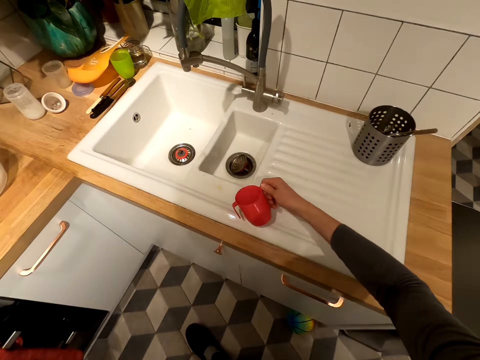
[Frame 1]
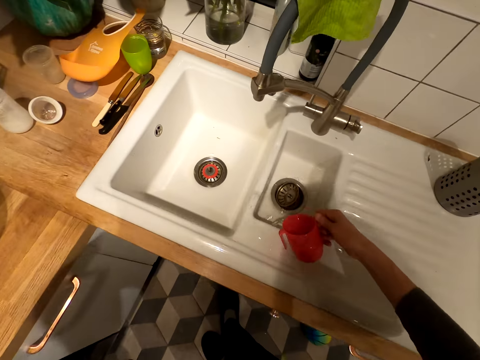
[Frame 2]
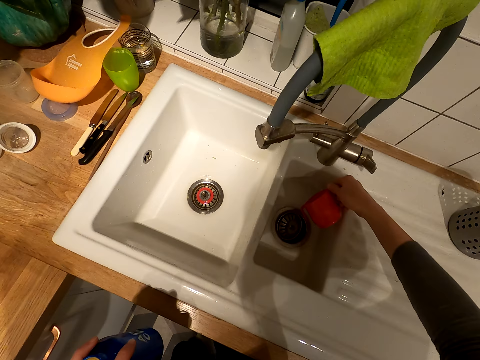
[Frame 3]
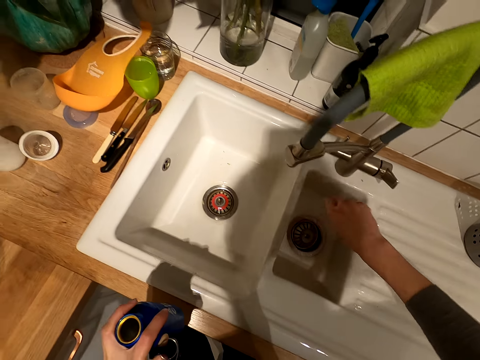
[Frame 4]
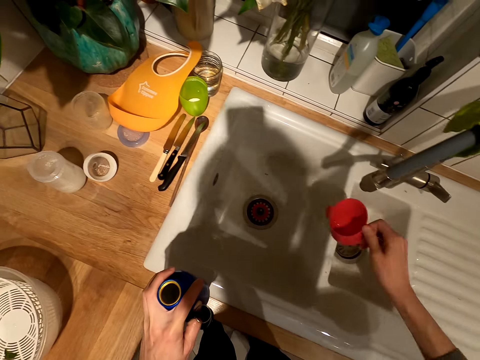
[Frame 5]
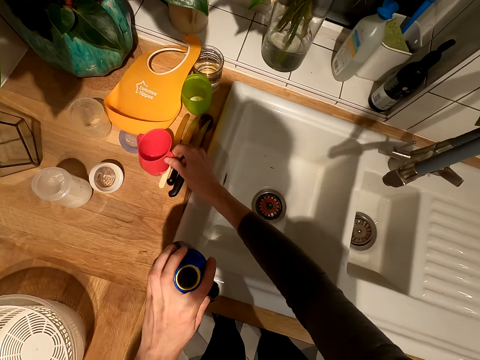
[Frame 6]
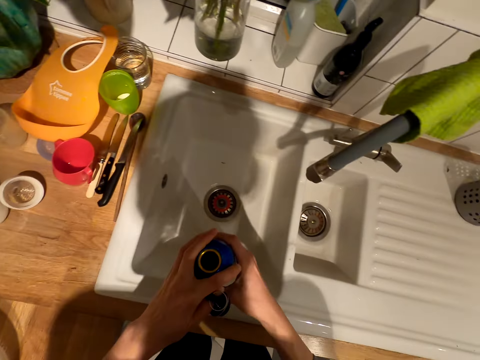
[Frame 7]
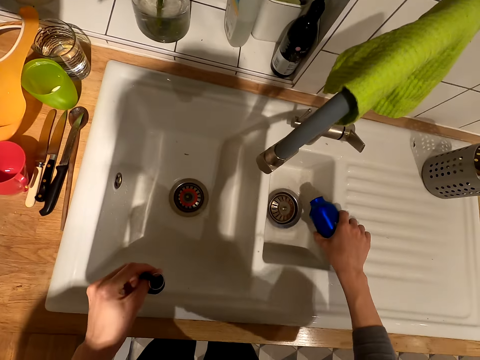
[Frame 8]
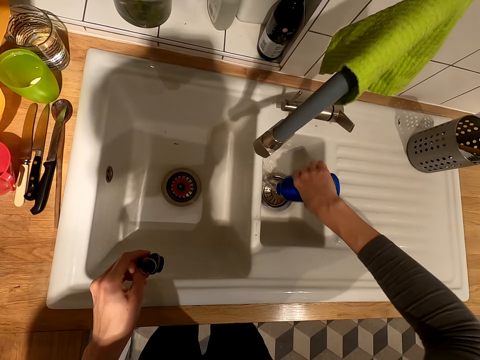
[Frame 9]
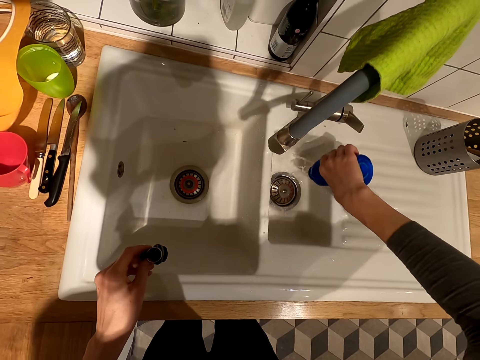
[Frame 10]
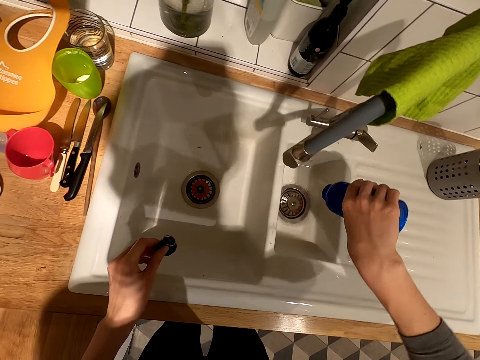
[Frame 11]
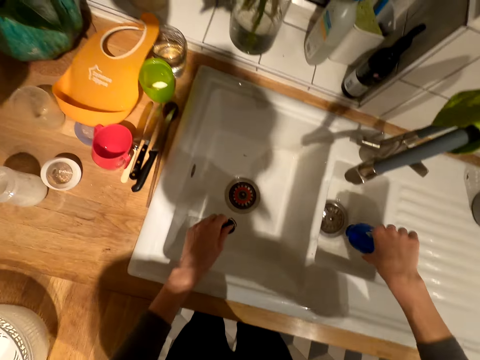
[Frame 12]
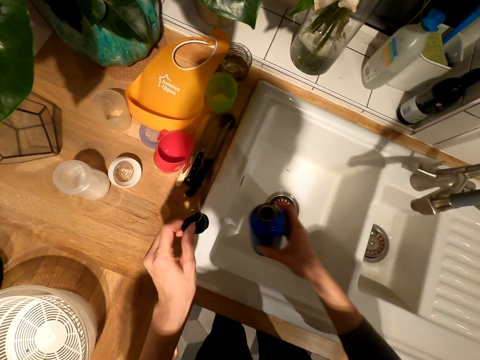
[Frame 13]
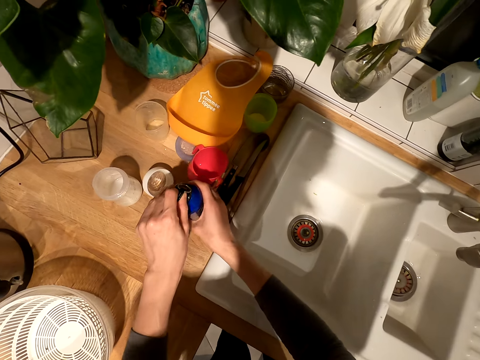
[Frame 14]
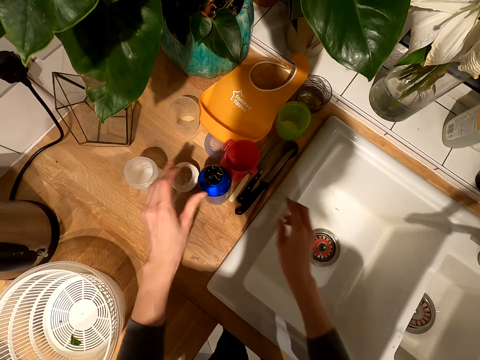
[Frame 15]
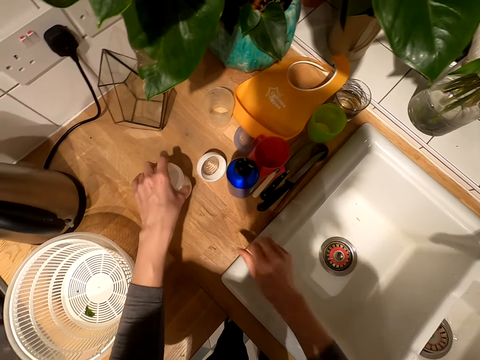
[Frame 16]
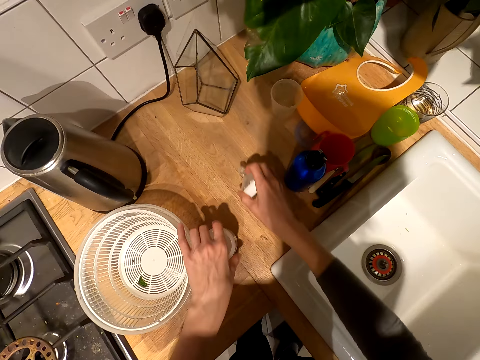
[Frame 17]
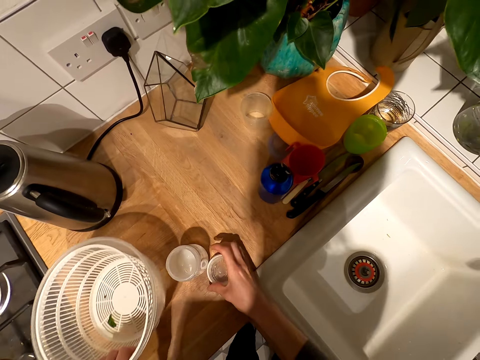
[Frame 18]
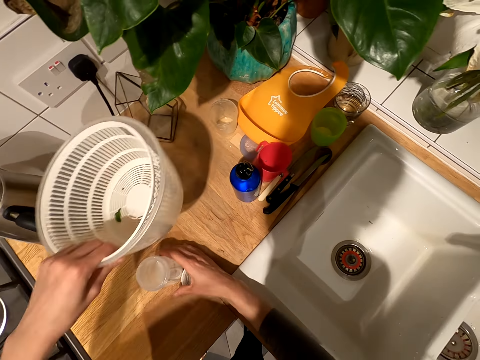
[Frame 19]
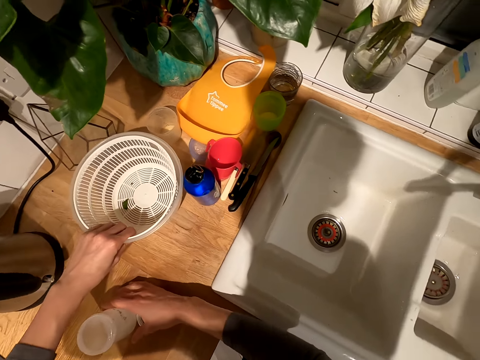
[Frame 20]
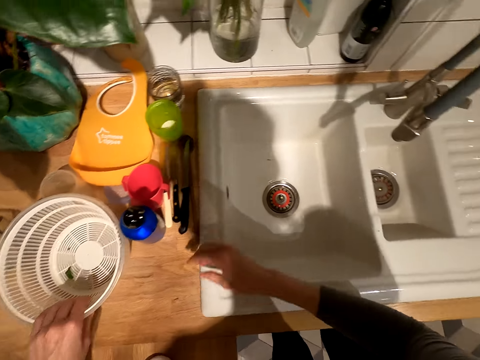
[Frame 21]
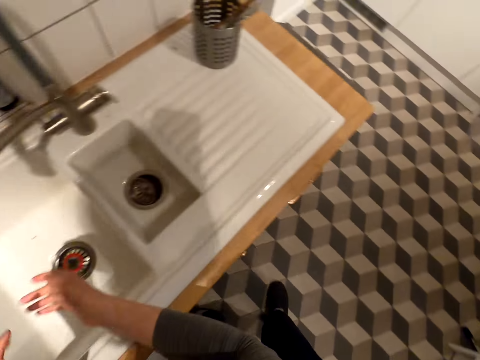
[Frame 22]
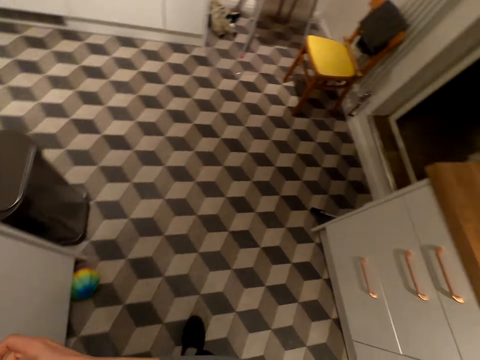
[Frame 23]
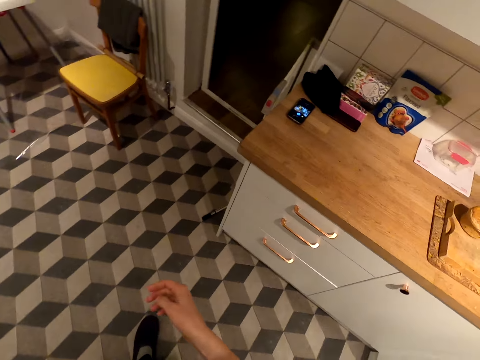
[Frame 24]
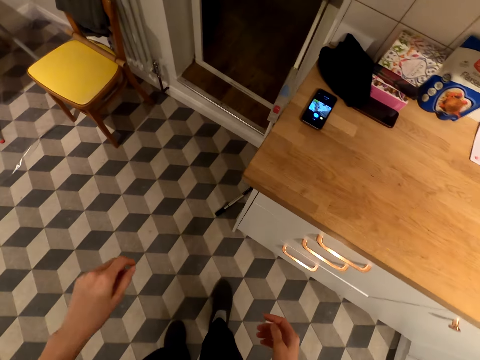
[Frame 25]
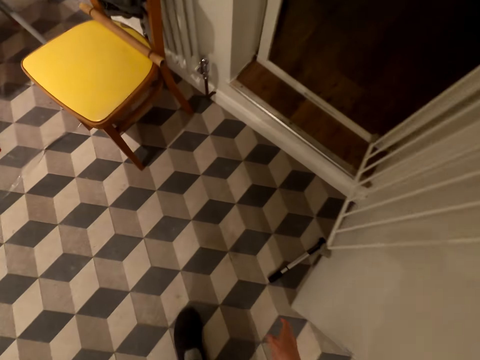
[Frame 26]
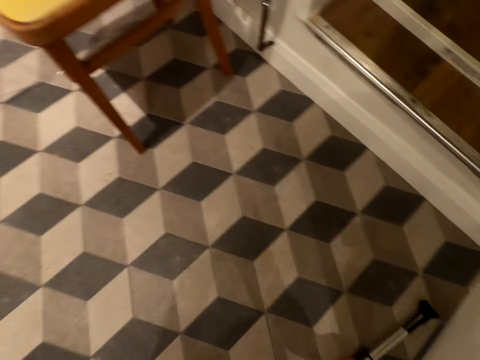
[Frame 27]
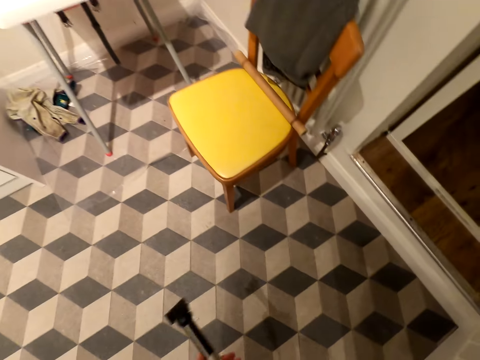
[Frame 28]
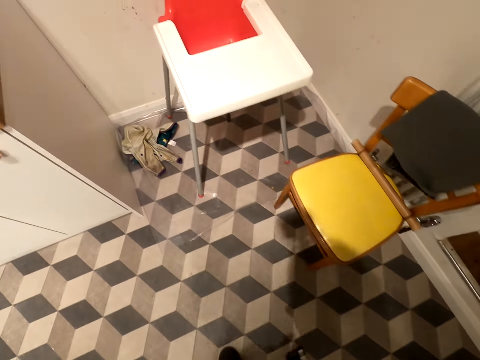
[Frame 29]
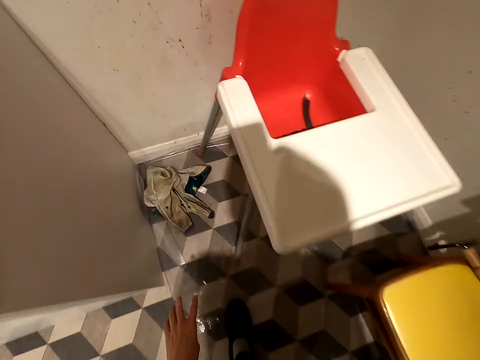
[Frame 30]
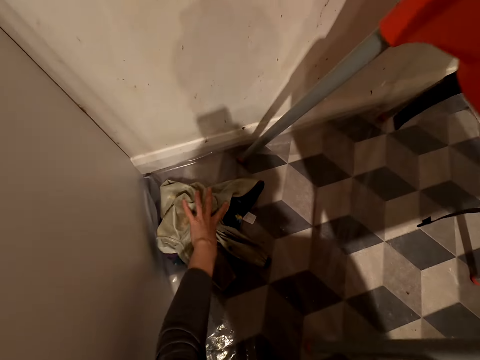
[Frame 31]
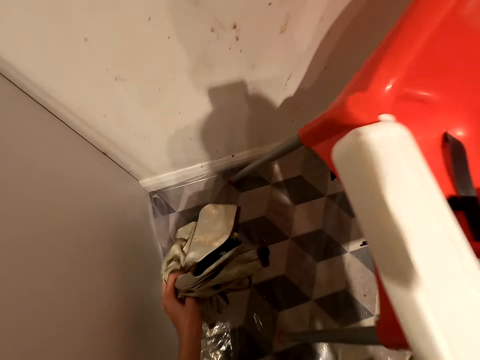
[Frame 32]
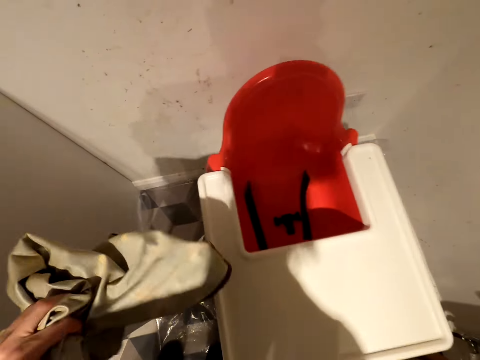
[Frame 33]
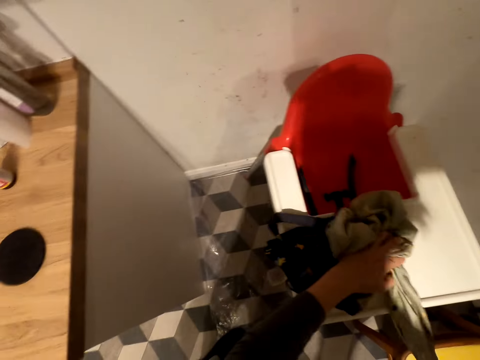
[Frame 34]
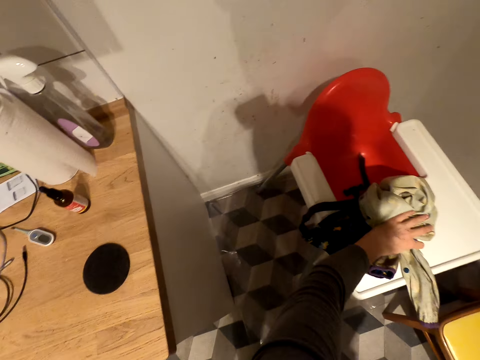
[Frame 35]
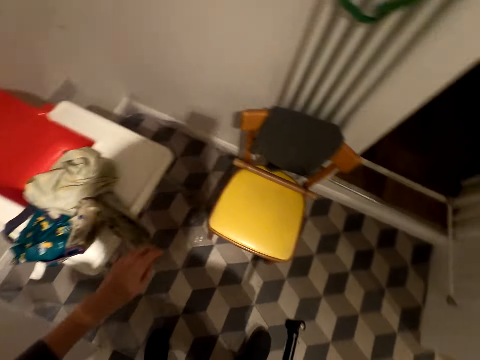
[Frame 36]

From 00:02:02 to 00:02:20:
The camera wearer pours water from the cup in the sink. They place the cup on the kitchen bench. They pour water from the water bottle in the sink. They place the water bottle on the kitchen bench. They pull a plastic tin. They pick up the bottle. They pick up a lid and place the lid on the kitchen bench. They pick up the plastic tin with a sieve in it. They hold a sieving bowl. They place the plastic tin with a sieve in it on the kitchen bench. They walk in the room. They turn back. They pick up something. They turn on something. They pick up a bag or cloth. They place the cloth on the baby feeding table and chair.

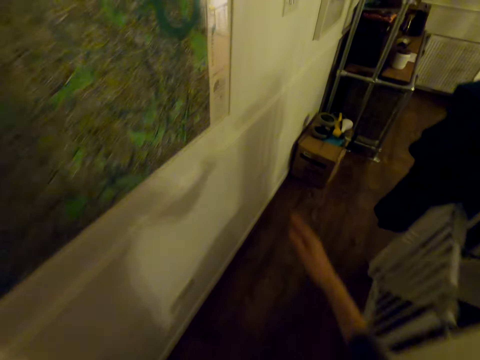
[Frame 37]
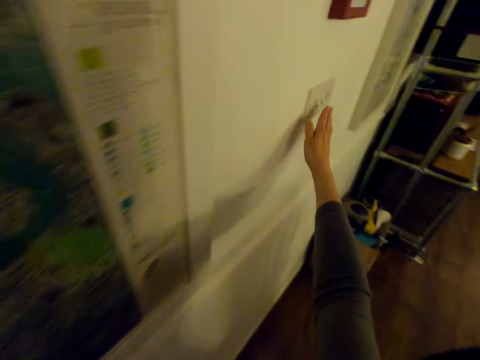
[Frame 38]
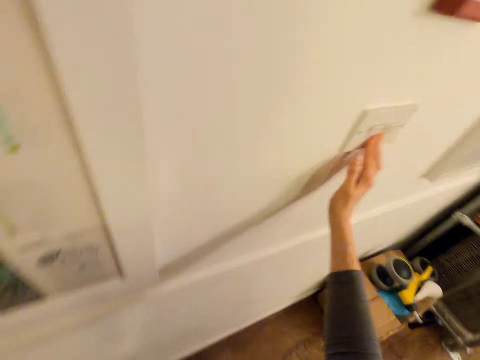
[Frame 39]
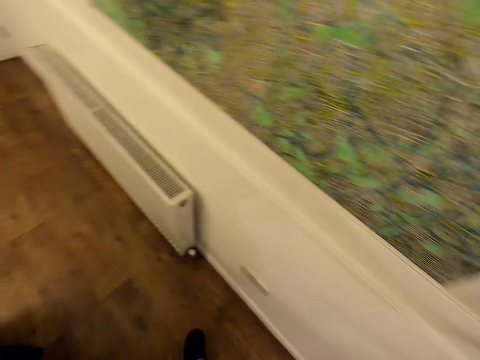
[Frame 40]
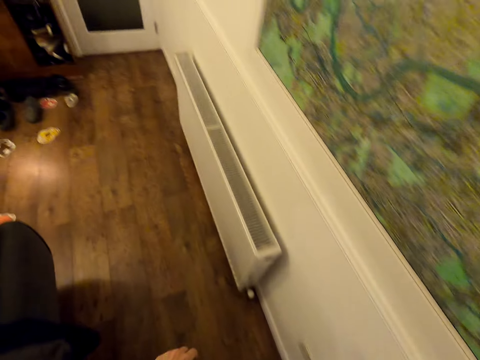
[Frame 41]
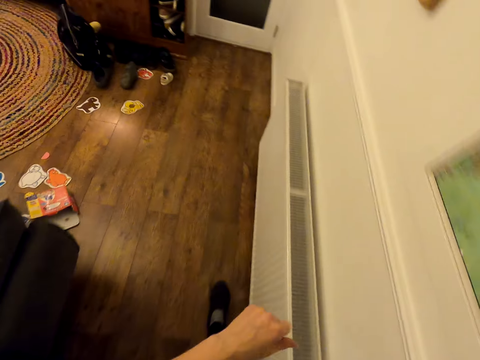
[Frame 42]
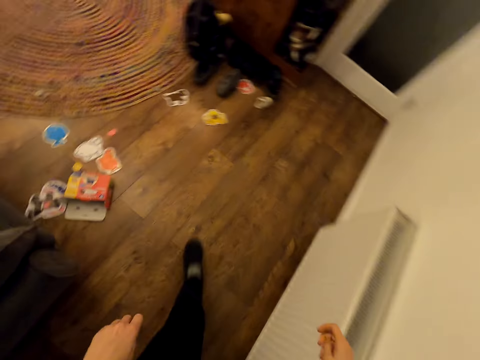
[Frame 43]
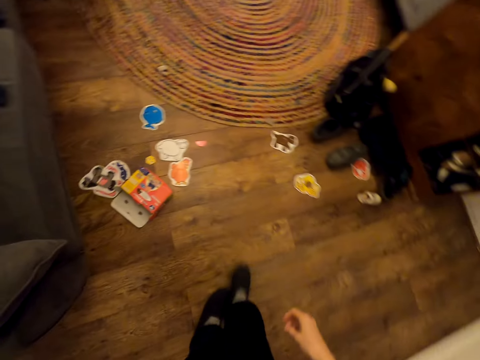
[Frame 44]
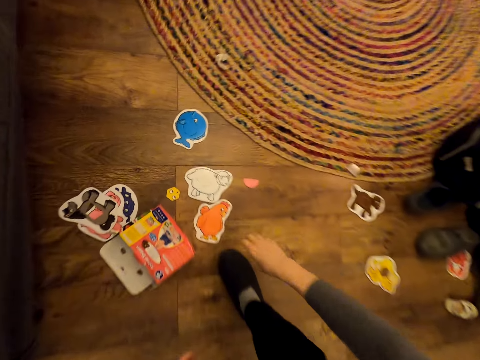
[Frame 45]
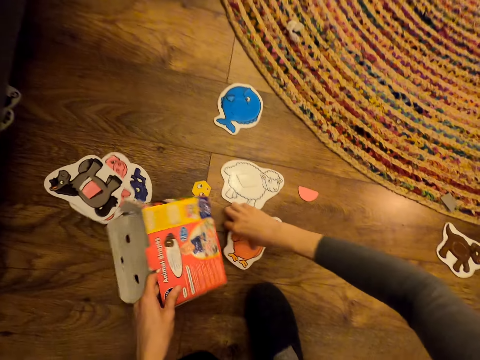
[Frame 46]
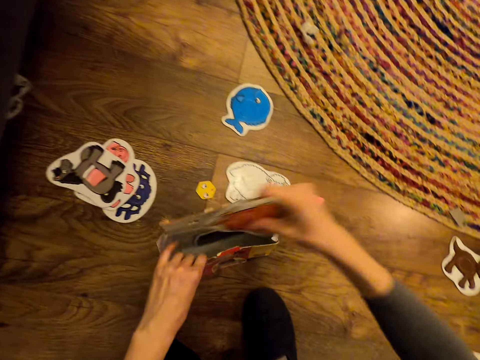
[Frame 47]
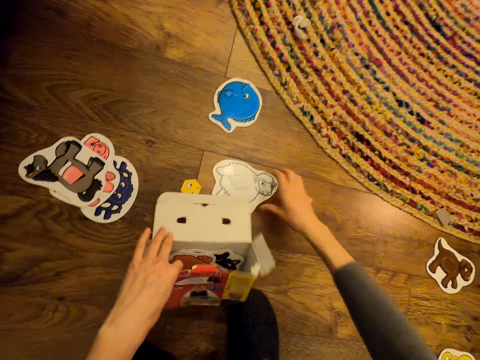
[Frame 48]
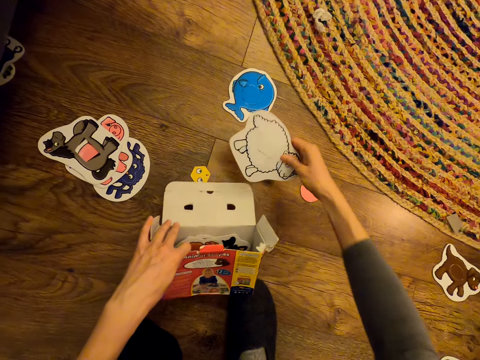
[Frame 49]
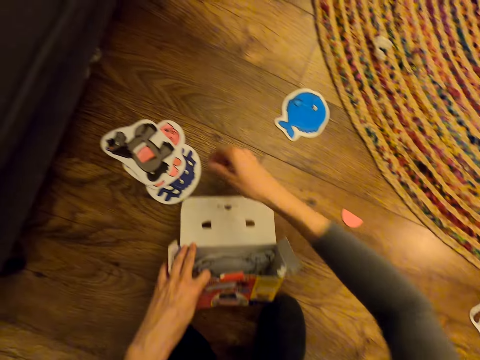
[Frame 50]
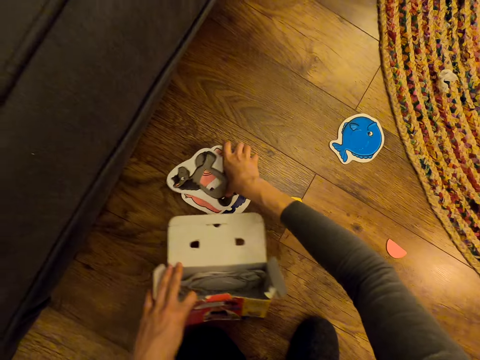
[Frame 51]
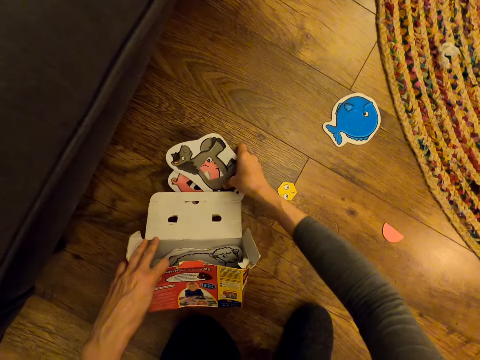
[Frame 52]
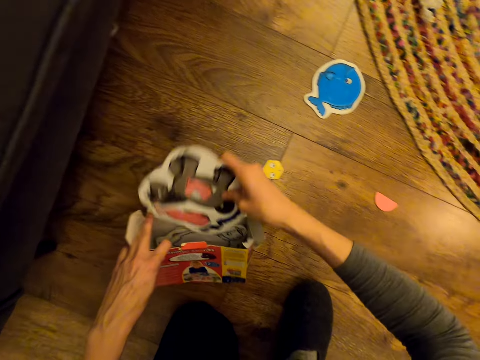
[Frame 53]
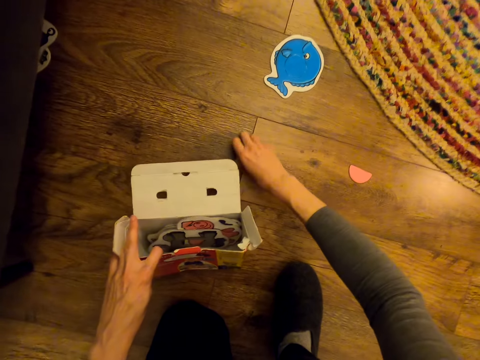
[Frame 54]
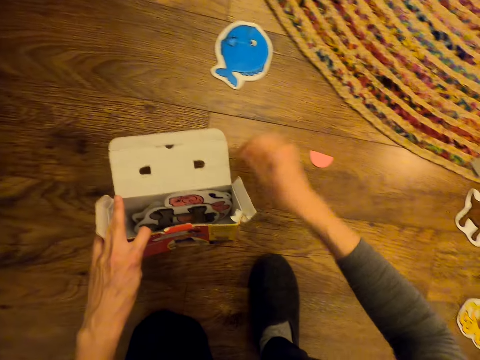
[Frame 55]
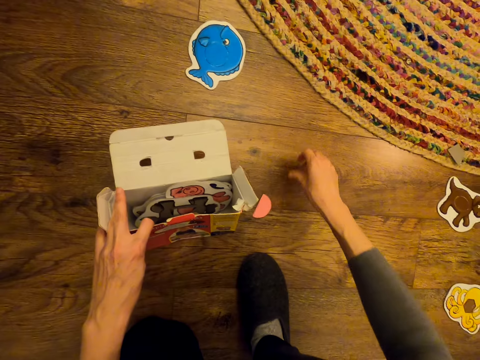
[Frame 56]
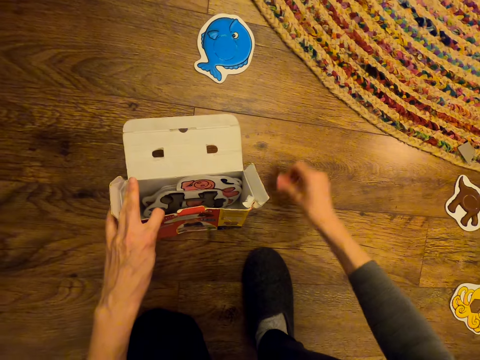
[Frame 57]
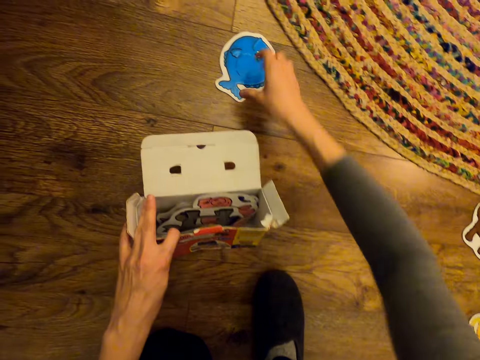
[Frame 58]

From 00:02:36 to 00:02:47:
The camera wearer turns on the lights. They walk back in the room. They collect the baby playing items. They pick up a box. They pick up a sticker and put the sticker in the box or carton. They pick up a sticker and put the sticker in the box again. They pick up stickers and put the stickers in the box. They pick up a sticker and throw the sticker in the box. They pick up a sticker and throw the sticker in the box again.
